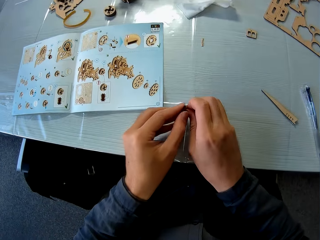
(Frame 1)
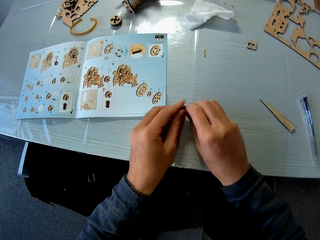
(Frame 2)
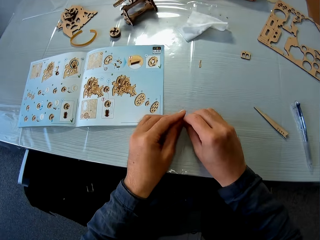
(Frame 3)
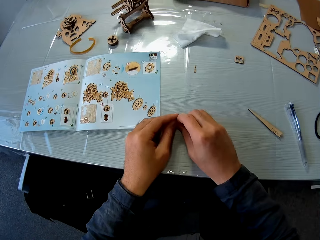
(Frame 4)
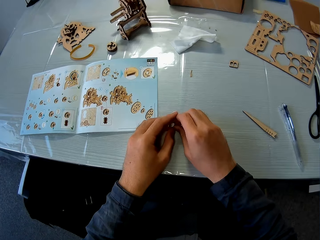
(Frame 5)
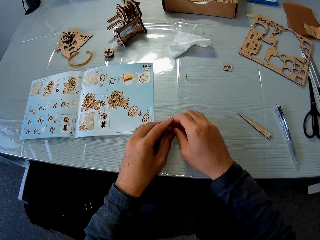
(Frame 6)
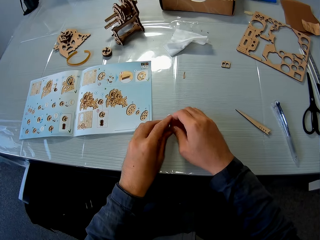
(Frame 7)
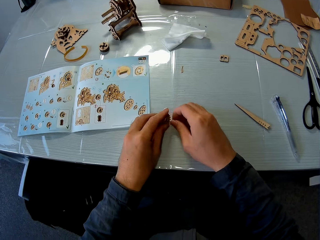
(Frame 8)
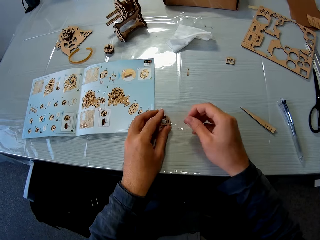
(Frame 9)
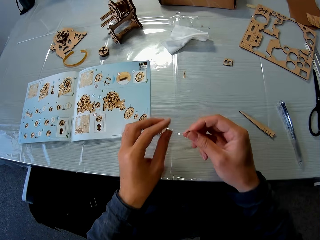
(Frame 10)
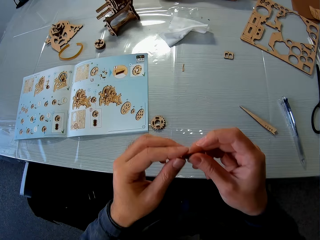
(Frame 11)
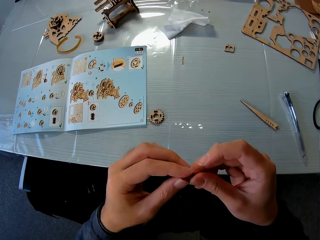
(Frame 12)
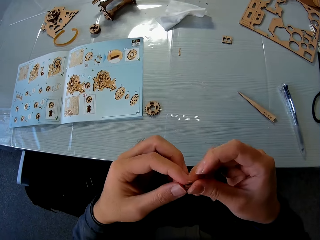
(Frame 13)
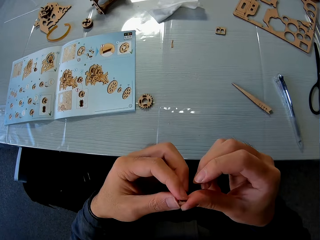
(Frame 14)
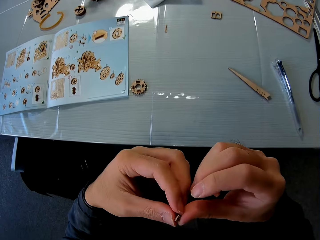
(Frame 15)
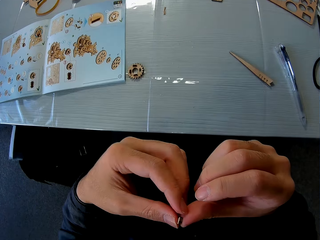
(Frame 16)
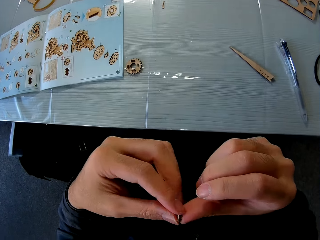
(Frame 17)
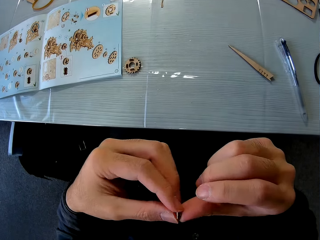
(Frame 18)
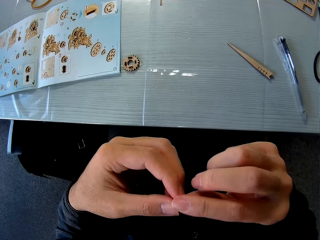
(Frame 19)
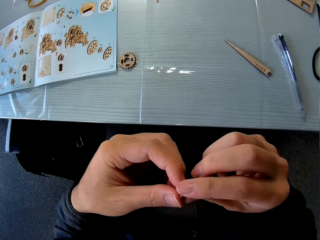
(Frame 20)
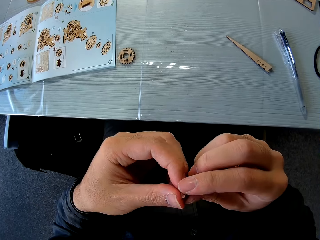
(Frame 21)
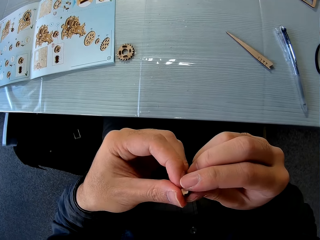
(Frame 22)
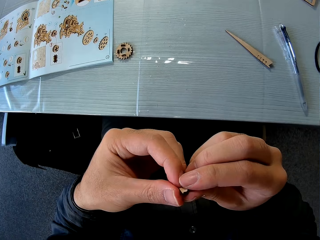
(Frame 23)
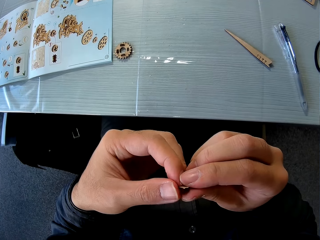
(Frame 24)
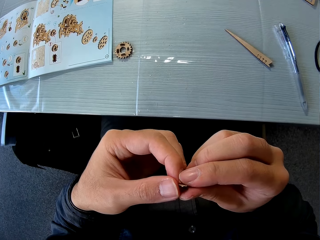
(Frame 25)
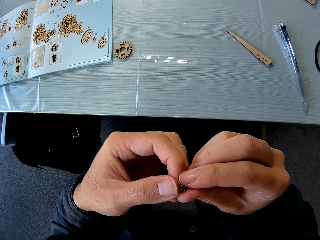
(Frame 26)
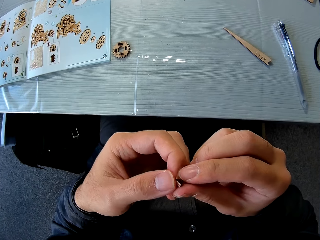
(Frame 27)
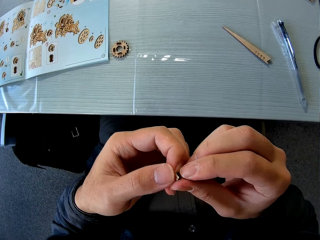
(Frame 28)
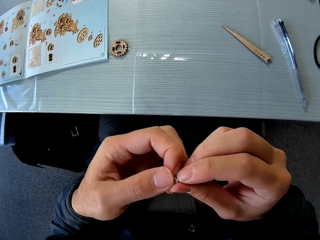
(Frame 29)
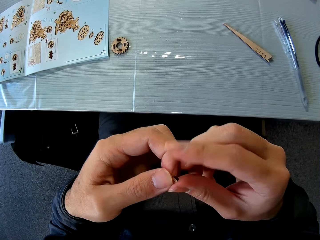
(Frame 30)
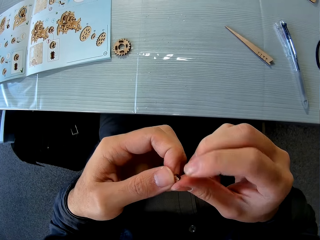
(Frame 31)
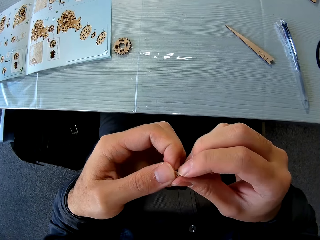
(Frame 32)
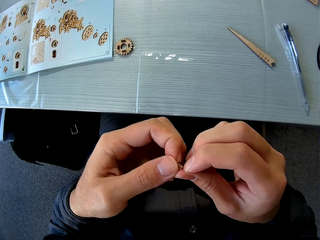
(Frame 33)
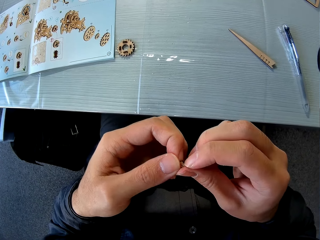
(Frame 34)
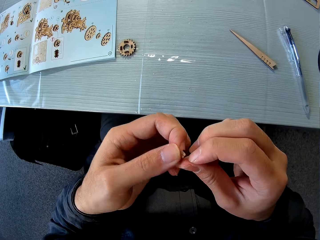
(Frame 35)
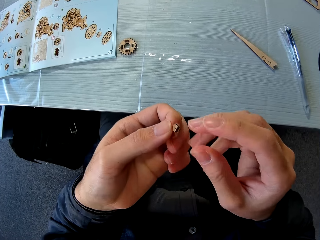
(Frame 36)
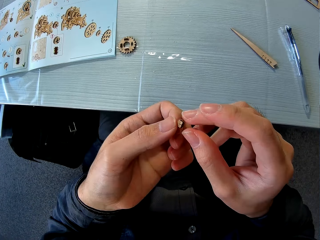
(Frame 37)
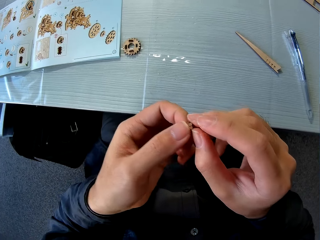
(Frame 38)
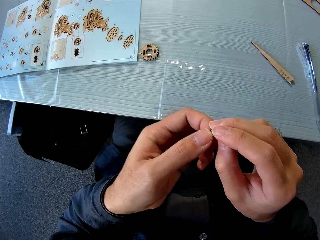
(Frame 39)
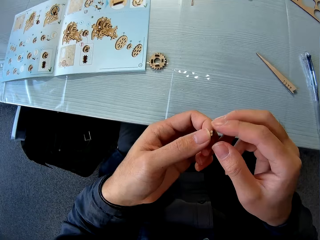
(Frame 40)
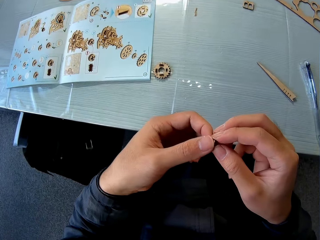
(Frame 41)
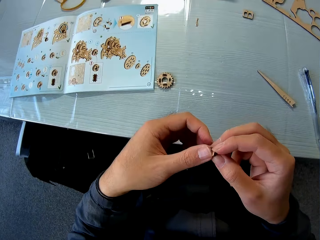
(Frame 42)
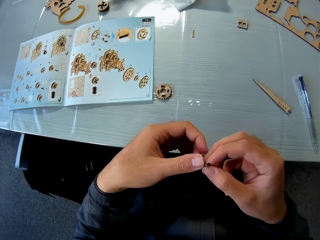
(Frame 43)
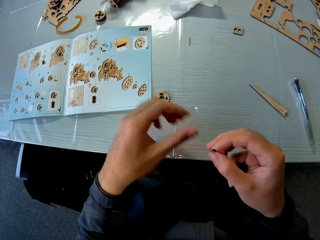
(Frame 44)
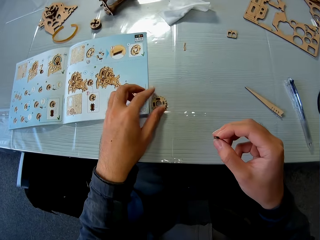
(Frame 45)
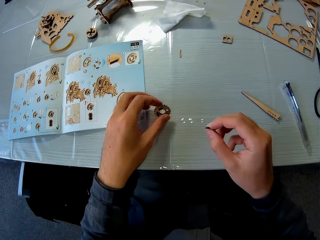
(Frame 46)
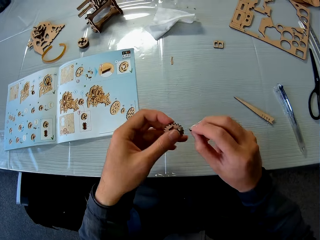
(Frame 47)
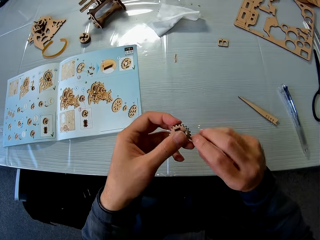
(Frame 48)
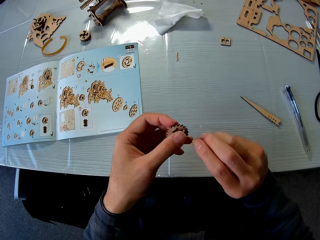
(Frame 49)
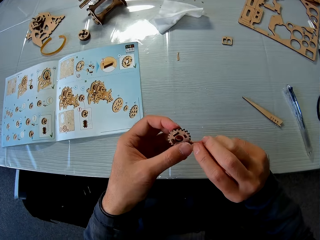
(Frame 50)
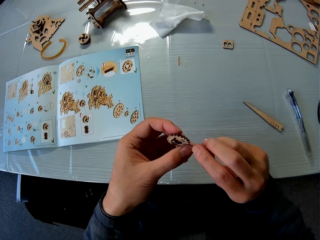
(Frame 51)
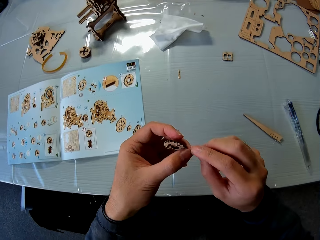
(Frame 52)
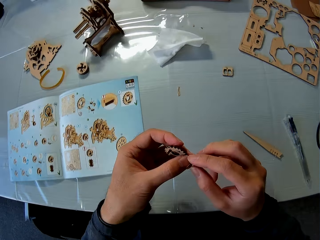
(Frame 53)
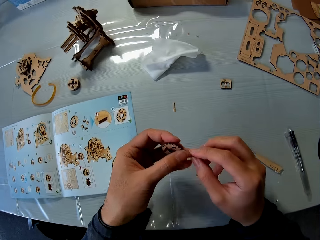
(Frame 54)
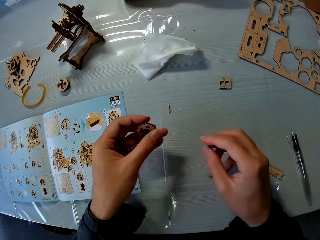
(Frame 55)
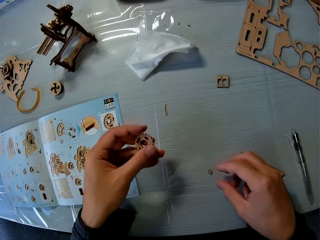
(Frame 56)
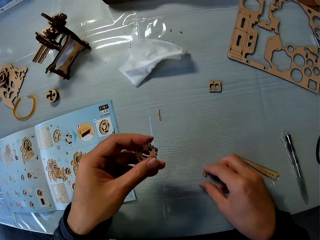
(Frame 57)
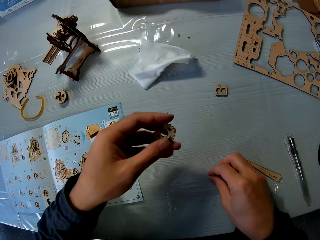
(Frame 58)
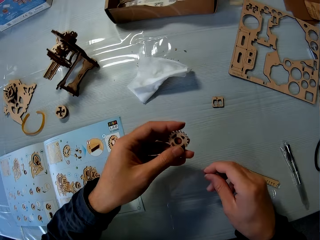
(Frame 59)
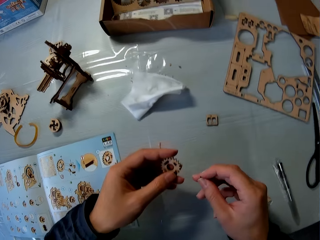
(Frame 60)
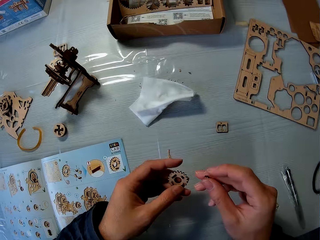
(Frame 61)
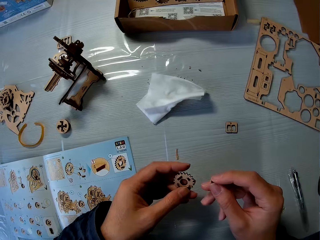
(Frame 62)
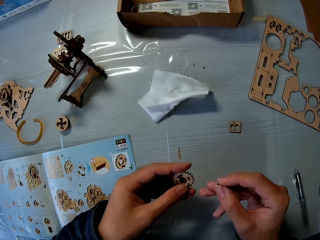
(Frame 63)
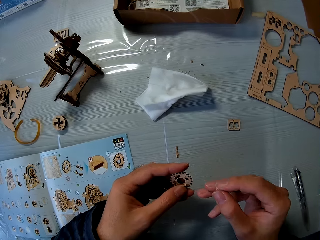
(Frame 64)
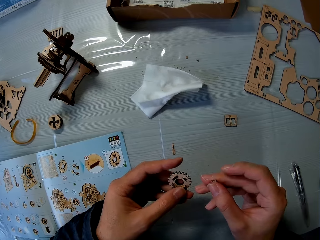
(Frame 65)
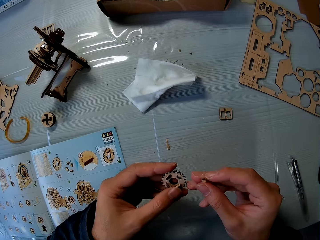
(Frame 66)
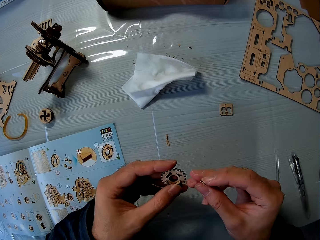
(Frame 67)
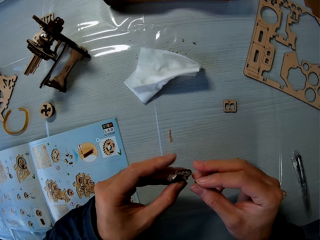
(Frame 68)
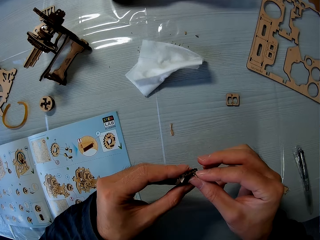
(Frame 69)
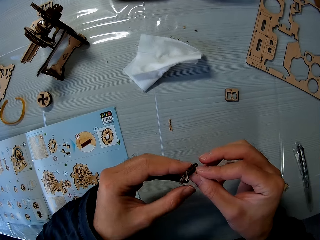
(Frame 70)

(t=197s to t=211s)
The camera wearer places his hands on the table. He uncouples the pieces of mechanical model with his hands. He drops a piece of mechanical model on the table with his left hand. He holds the other piece of mechanical model with both hands. He stares at the woodcraft at hand. He picks a piece of mechanical model from the table with his left hand. He places the piece of mechanical model in his right hand by the piece of mechanical model in his left hand. He picks a piece of mechanical model from the table with his right hand. He fixes the woodcraft.

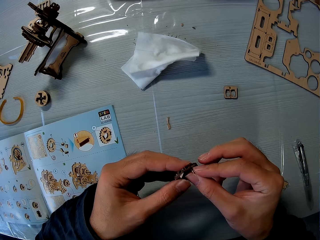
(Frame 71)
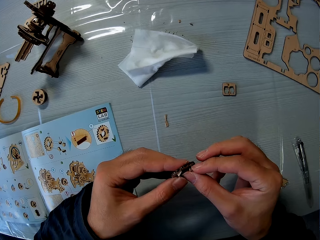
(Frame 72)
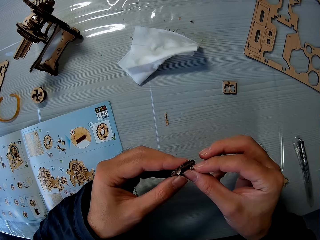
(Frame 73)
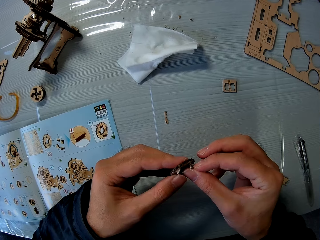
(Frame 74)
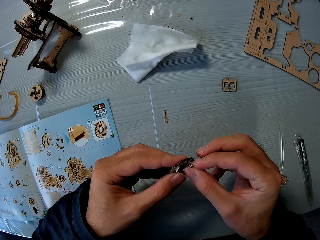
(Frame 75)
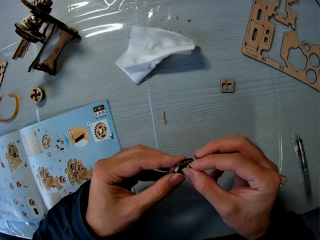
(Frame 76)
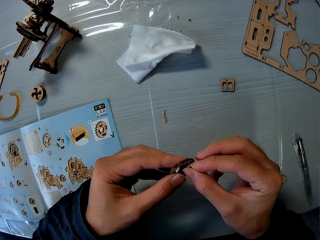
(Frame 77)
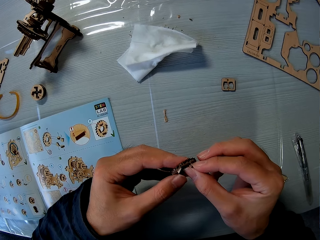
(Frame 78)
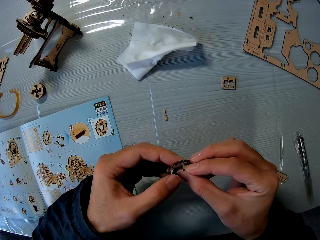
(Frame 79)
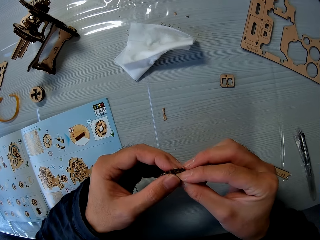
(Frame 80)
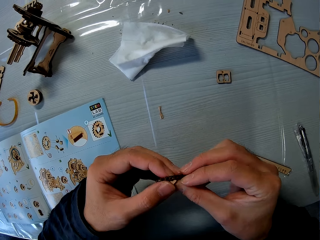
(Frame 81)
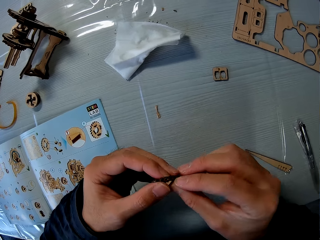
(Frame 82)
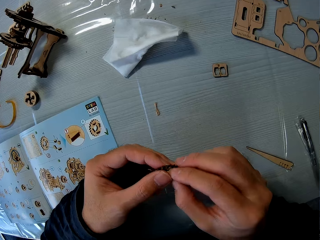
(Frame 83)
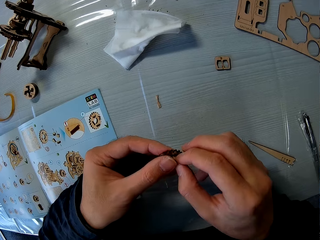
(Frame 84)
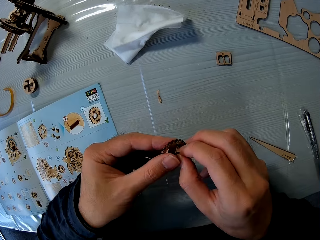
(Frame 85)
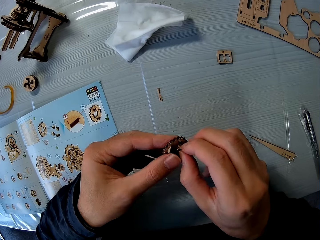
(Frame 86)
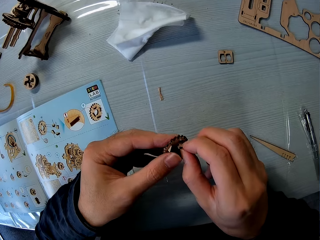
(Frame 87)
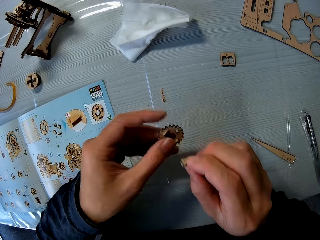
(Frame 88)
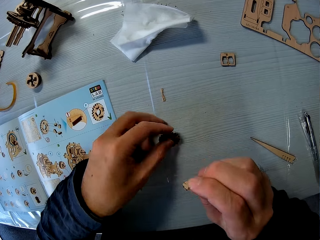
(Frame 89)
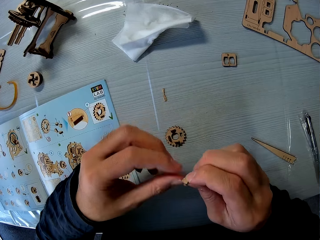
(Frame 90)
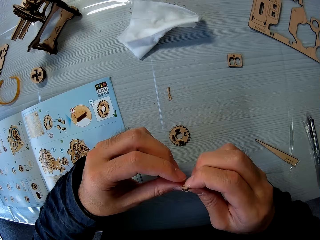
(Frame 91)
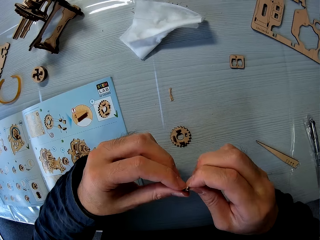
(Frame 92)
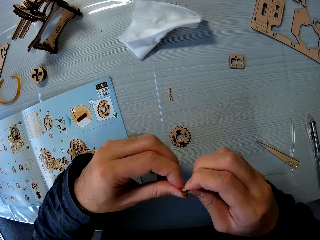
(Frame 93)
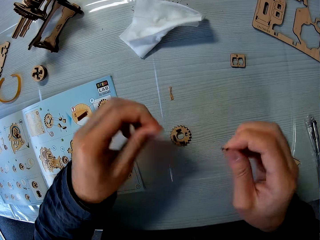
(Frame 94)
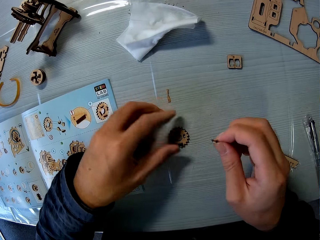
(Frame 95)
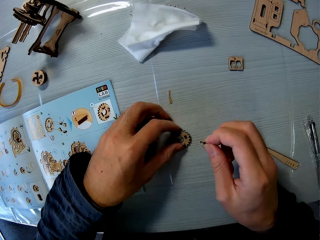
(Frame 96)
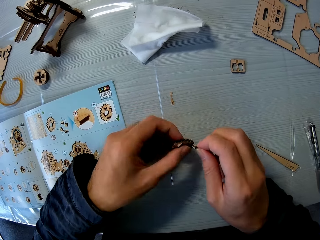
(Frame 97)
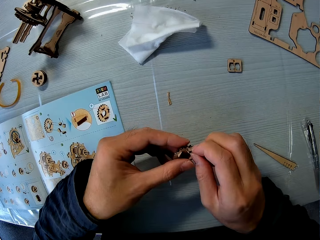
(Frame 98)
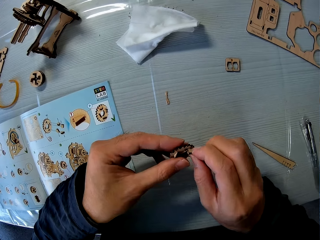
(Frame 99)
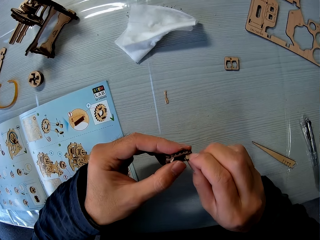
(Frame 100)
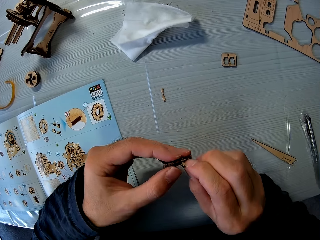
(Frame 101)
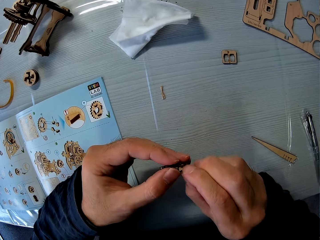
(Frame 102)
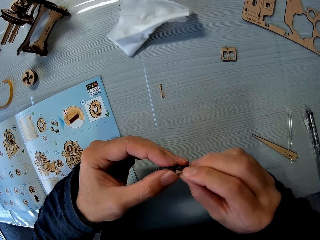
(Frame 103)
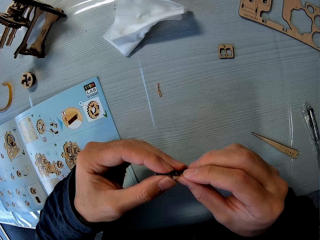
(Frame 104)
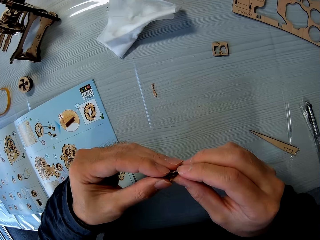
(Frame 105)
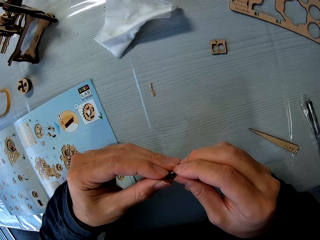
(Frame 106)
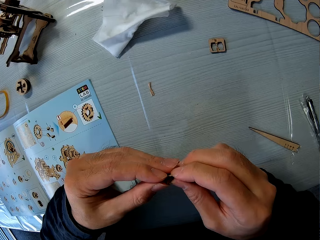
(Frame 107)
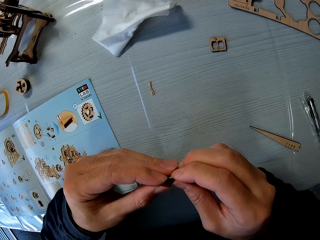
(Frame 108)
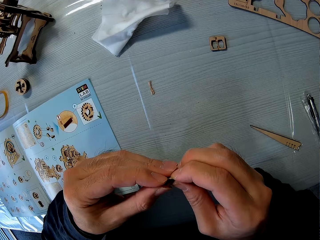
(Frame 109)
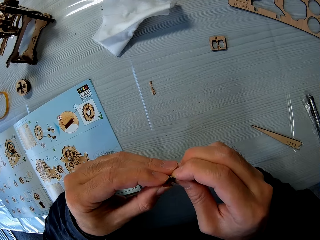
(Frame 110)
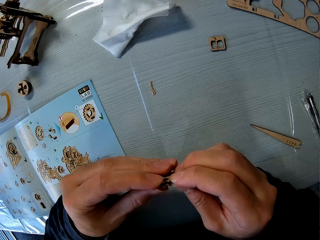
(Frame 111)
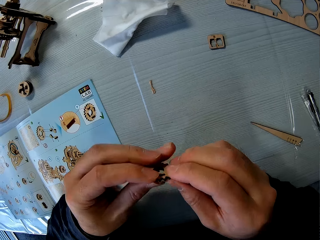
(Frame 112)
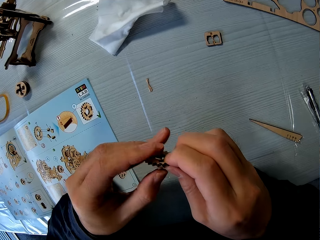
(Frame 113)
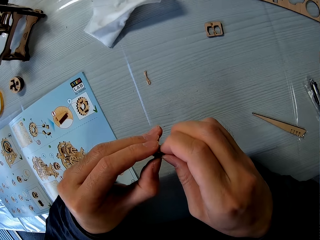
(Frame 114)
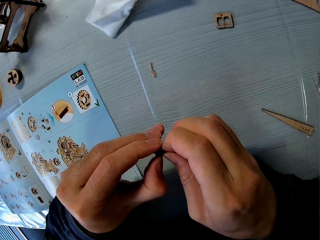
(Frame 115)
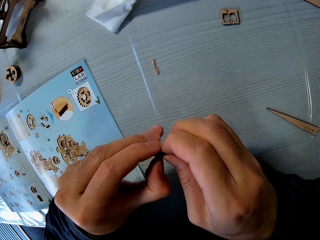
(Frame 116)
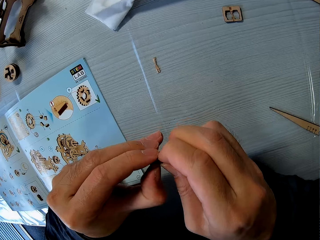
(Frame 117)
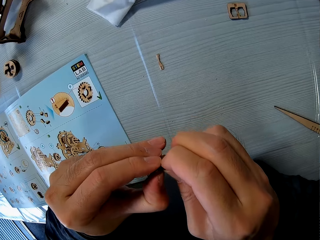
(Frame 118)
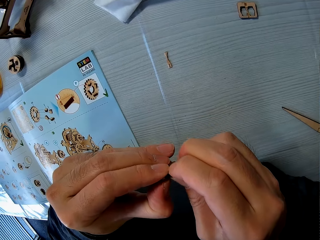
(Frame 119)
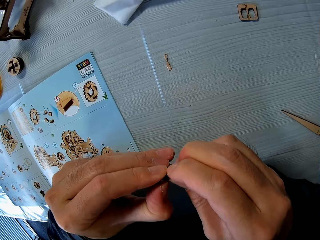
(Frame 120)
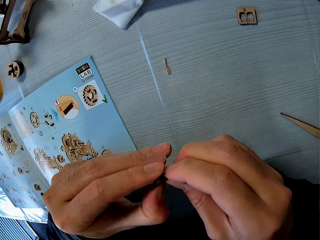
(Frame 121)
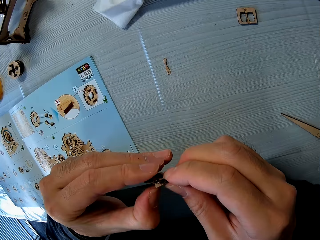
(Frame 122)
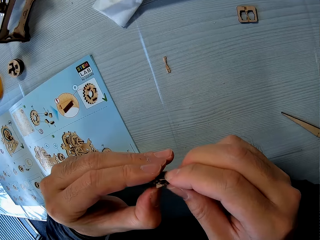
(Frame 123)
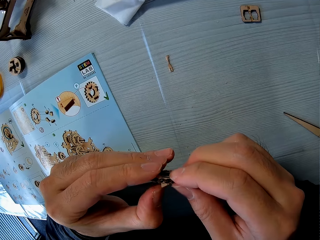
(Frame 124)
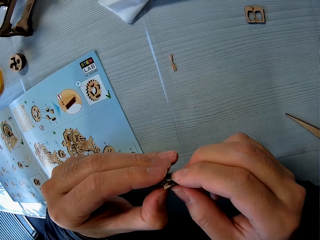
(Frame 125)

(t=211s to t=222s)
The camera wearer places the piece of mechanical model in his right hand by the piece of mechanical model in his left hand. He drops a piece of mechanical model on the table with his left hand. He holds the other piece of mechanical model with both hands. He picks a piece of mechanical model from the table with his left hand. He couples the piece of mechanical model in his right hand to the piece of mechanical model in his left hand. He fixes the woodcraft.
